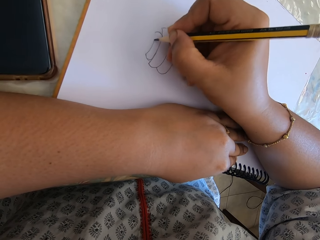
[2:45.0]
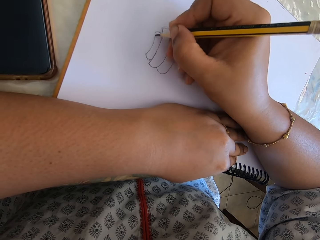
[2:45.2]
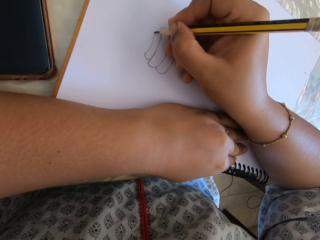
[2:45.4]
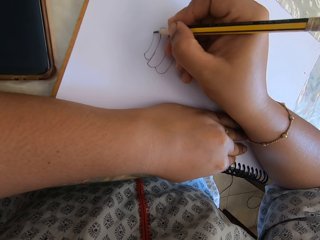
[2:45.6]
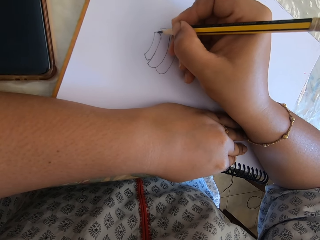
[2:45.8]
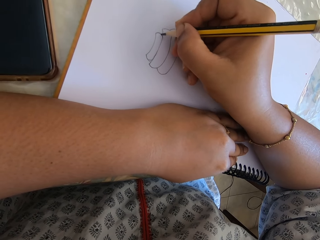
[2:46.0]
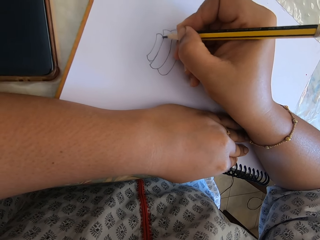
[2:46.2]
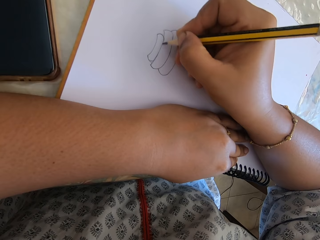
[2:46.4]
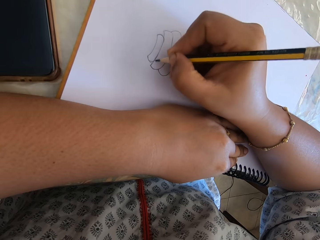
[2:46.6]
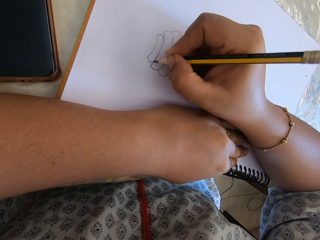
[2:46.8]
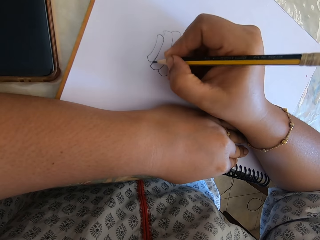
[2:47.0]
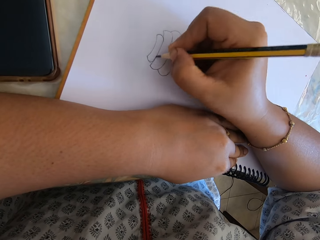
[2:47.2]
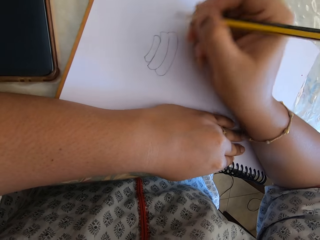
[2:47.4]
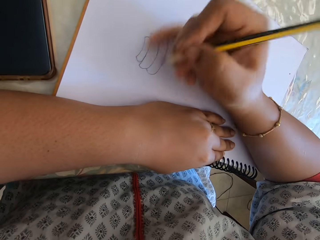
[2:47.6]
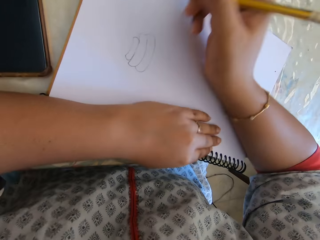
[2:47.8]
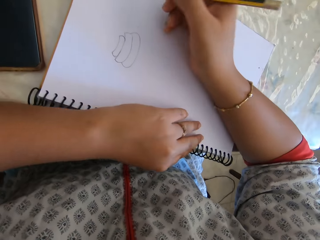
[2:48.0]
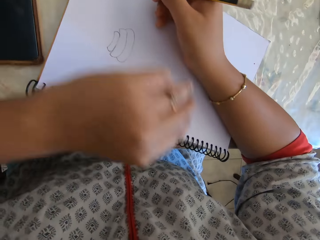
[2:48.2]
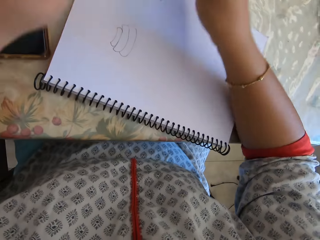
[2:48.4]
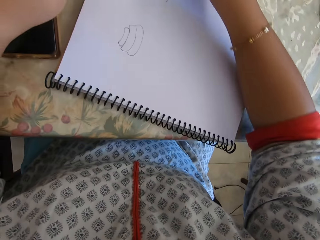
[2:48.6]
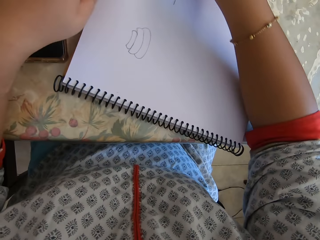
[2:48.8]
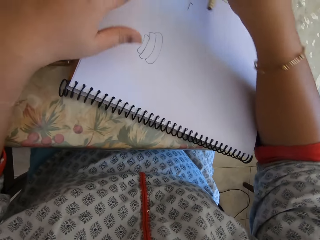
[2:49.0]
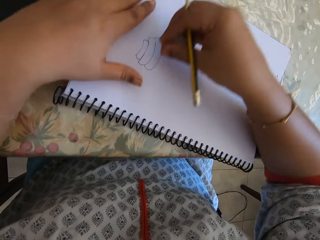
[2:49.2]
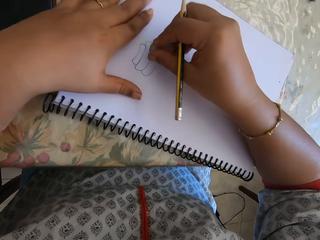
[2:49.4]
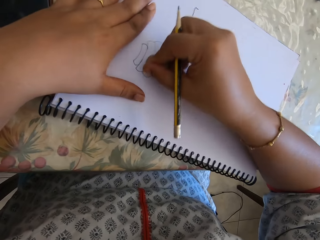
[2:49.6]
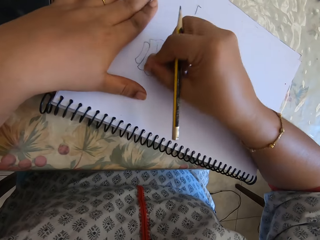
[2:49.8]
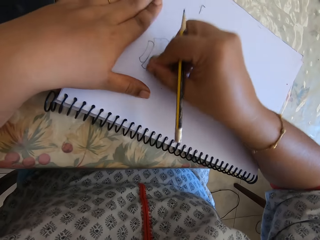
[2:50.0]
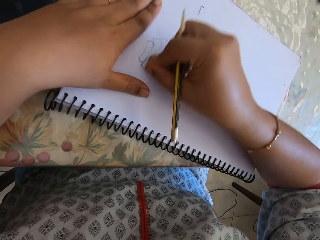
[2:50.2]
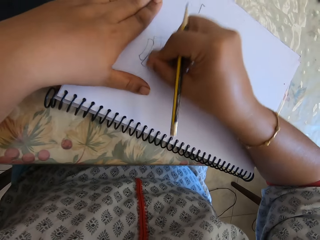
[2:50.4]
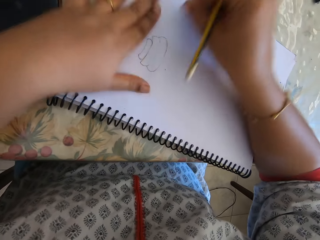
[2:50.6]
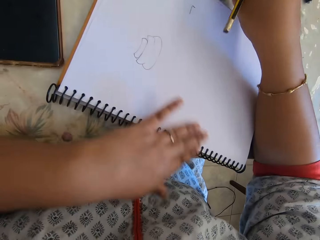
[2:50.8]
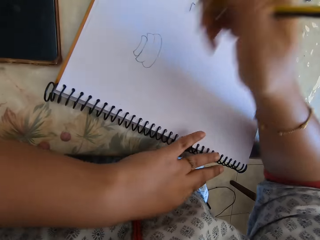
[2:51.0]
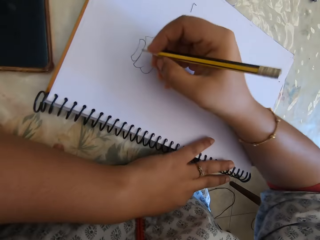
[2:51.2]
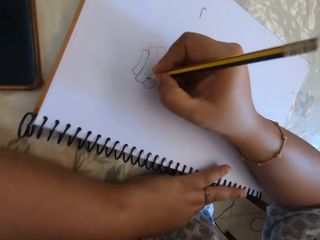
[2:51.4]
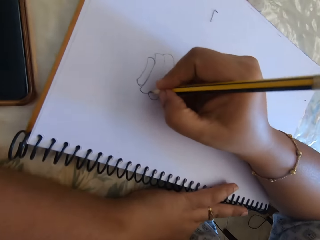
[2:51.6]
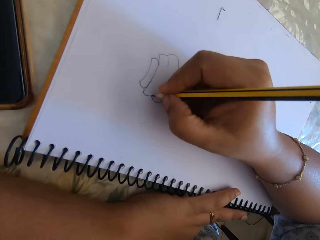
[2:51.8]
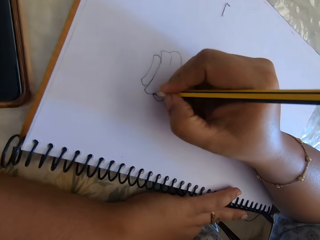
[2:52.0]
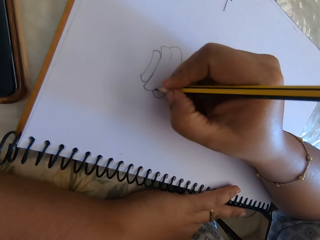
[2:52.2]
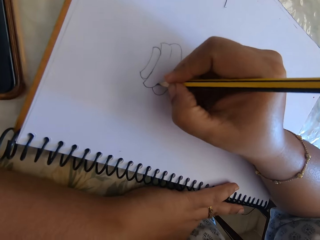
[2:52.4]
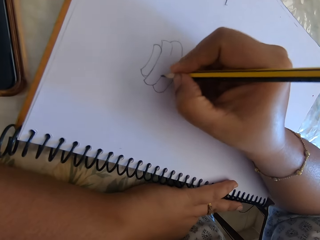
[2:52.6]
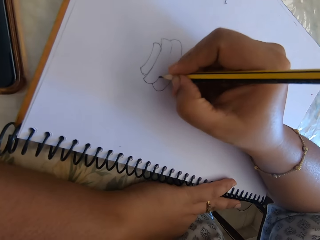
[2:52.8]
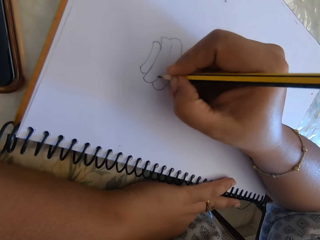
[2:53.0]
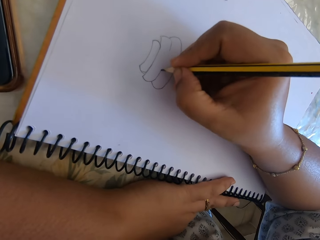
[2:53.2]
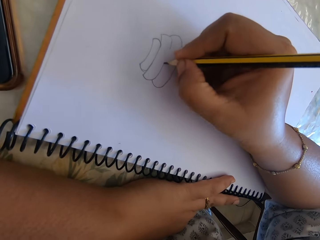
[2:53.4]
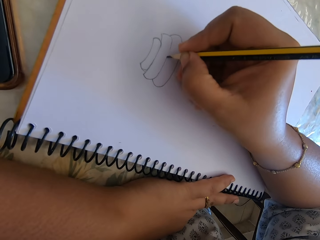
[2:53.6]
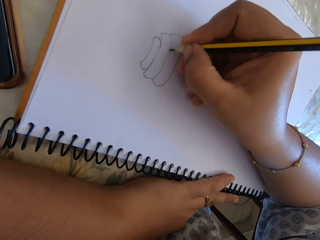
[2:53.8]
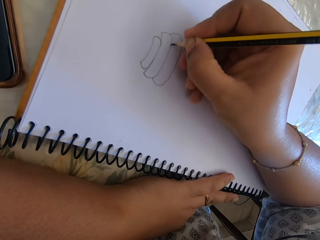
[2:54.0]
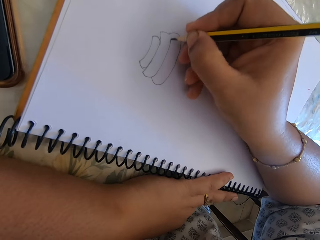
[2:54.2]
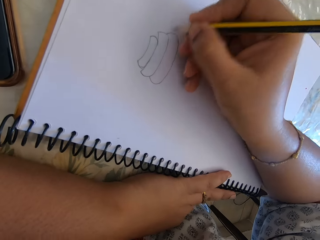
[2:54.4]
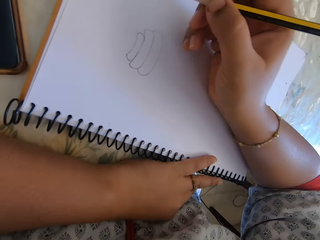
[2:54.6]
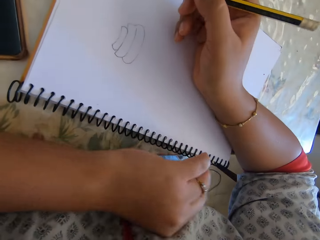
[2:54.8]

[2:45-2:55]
The camera wearer picks up a rubber. They rub on a book. They put the rubber away. They draw on the book.

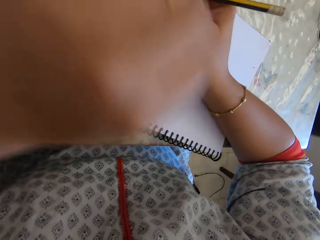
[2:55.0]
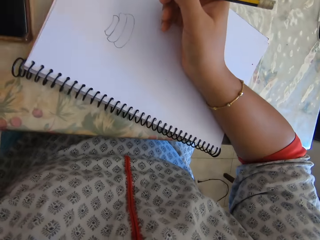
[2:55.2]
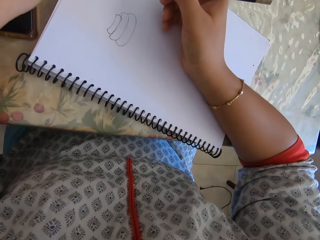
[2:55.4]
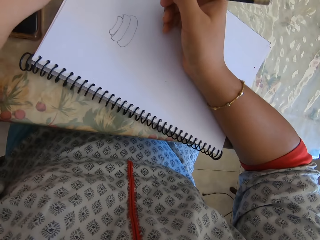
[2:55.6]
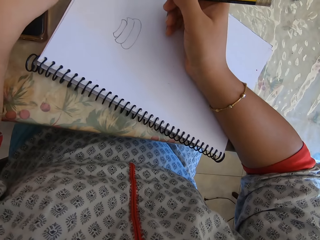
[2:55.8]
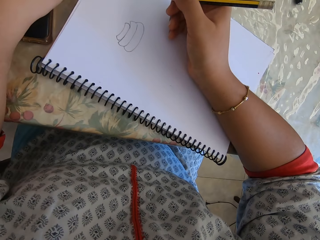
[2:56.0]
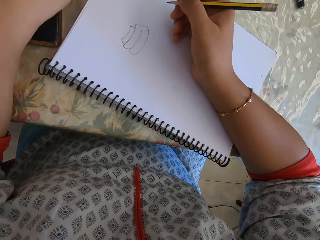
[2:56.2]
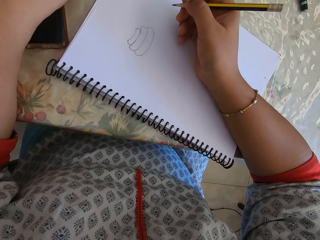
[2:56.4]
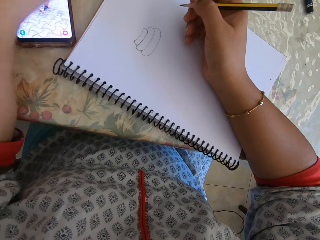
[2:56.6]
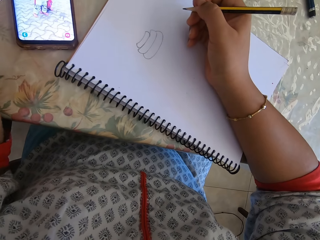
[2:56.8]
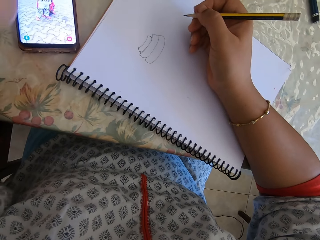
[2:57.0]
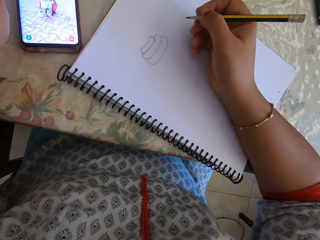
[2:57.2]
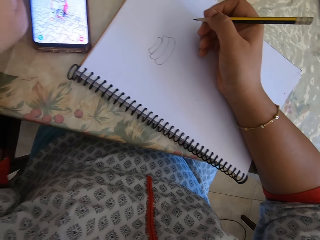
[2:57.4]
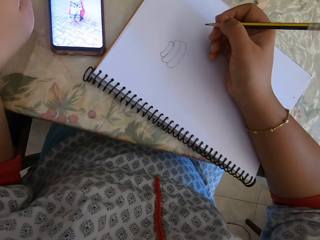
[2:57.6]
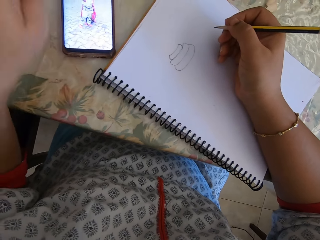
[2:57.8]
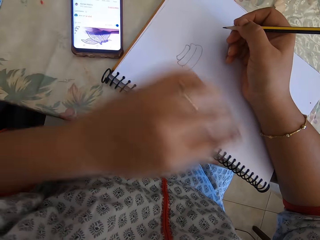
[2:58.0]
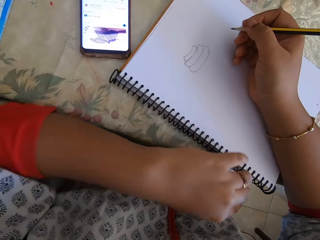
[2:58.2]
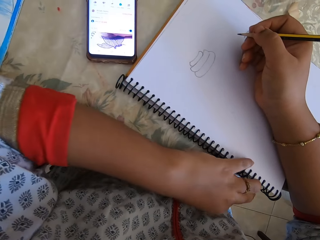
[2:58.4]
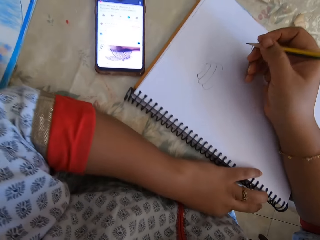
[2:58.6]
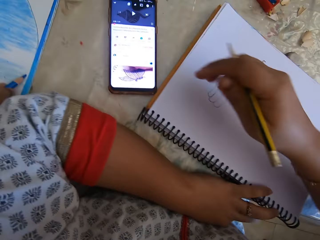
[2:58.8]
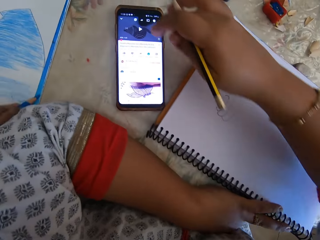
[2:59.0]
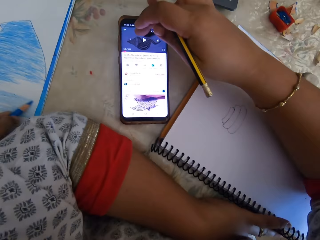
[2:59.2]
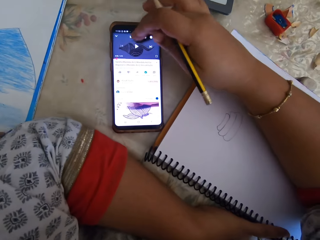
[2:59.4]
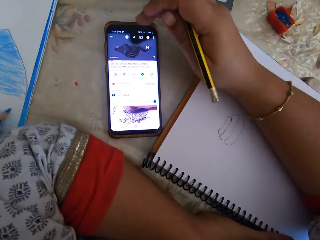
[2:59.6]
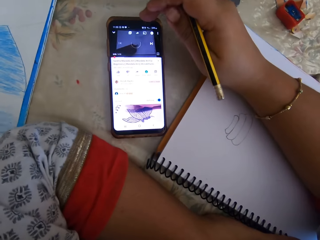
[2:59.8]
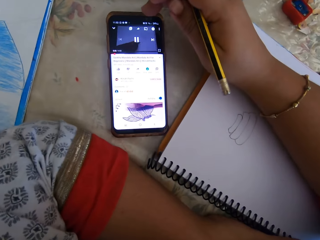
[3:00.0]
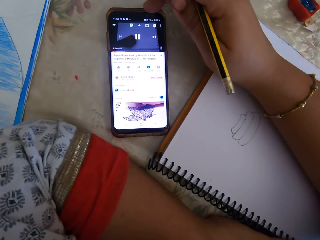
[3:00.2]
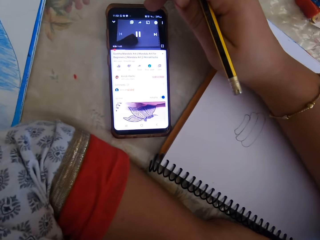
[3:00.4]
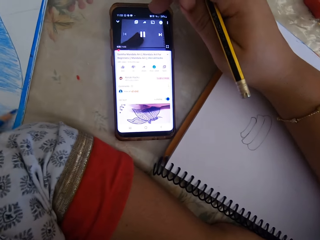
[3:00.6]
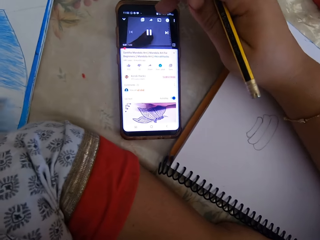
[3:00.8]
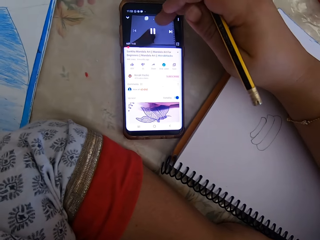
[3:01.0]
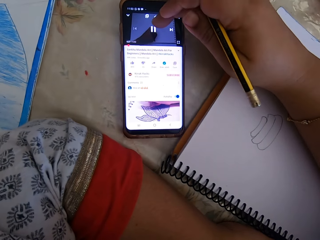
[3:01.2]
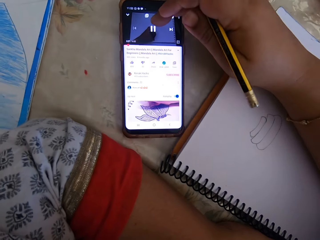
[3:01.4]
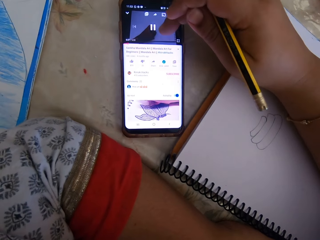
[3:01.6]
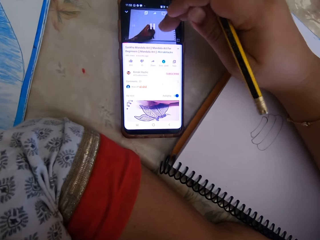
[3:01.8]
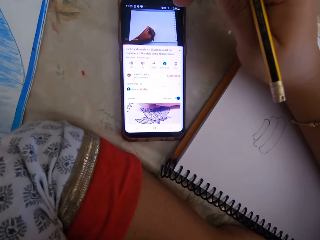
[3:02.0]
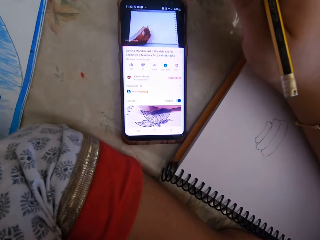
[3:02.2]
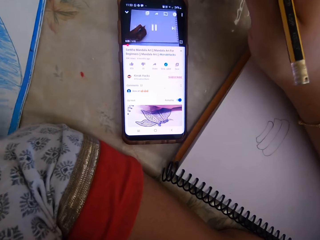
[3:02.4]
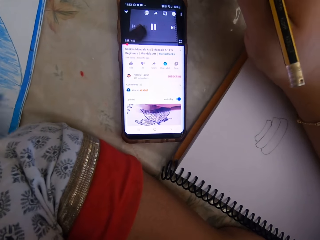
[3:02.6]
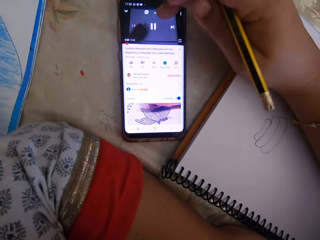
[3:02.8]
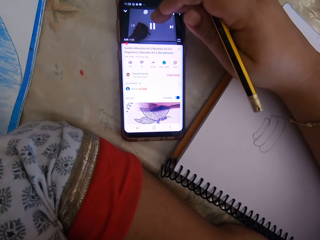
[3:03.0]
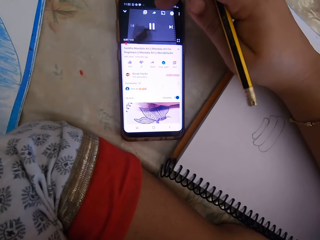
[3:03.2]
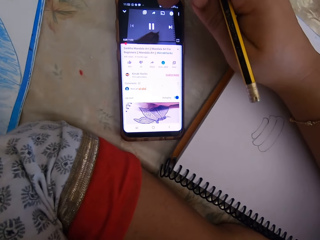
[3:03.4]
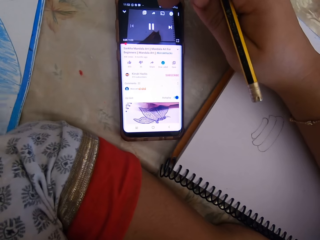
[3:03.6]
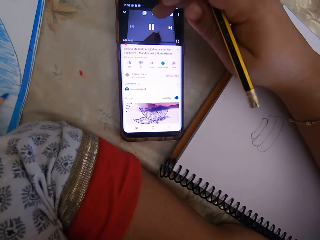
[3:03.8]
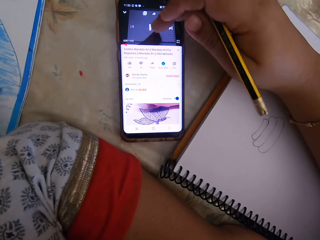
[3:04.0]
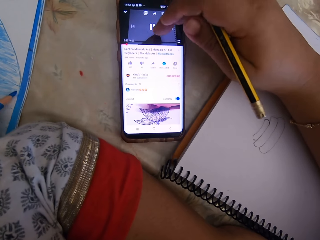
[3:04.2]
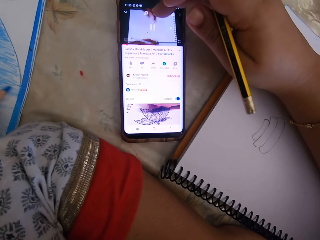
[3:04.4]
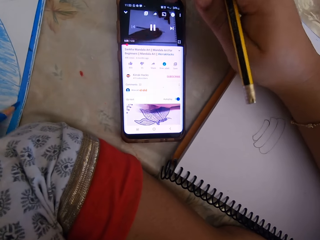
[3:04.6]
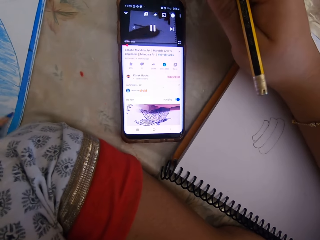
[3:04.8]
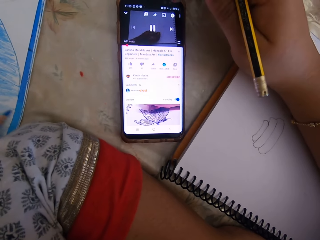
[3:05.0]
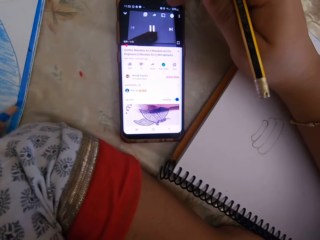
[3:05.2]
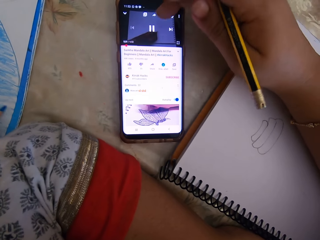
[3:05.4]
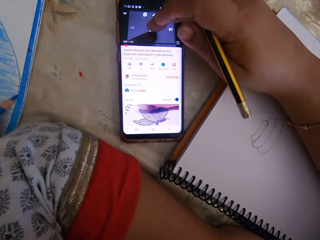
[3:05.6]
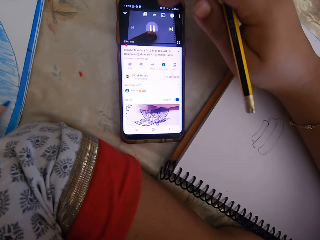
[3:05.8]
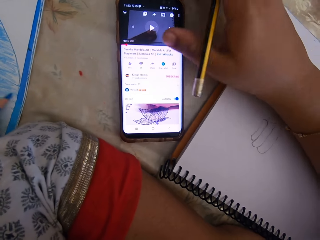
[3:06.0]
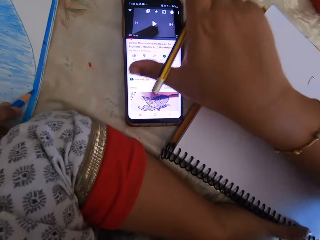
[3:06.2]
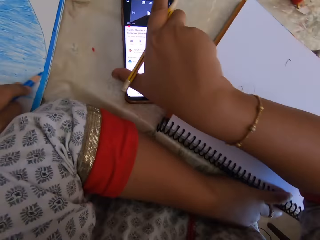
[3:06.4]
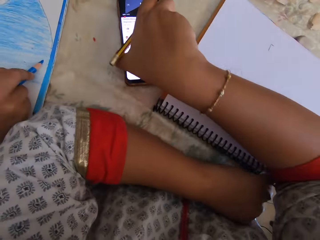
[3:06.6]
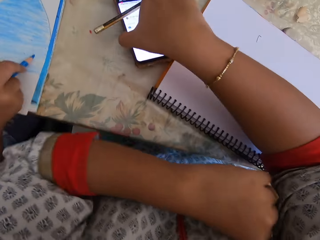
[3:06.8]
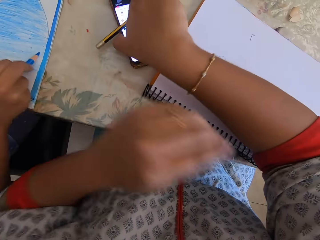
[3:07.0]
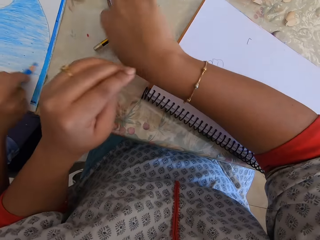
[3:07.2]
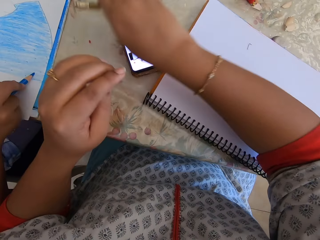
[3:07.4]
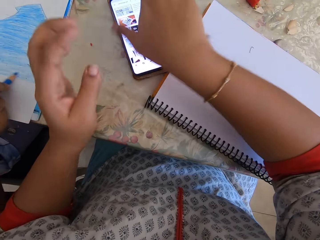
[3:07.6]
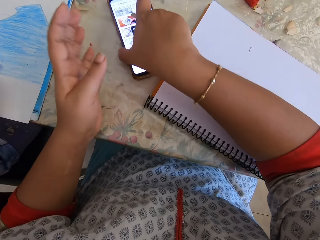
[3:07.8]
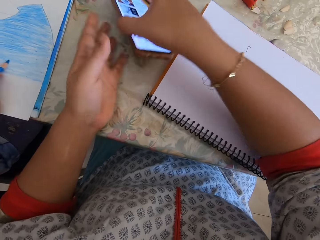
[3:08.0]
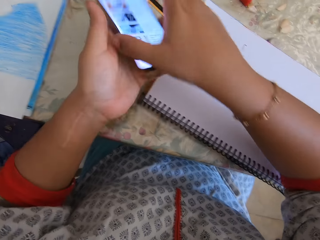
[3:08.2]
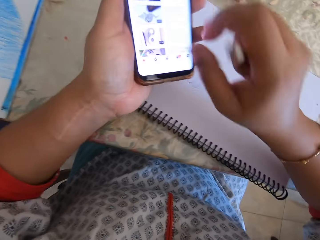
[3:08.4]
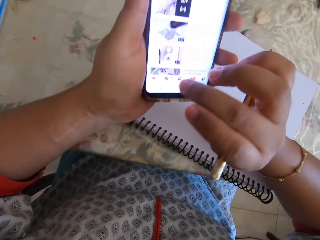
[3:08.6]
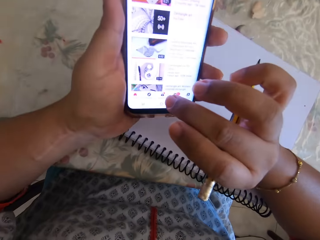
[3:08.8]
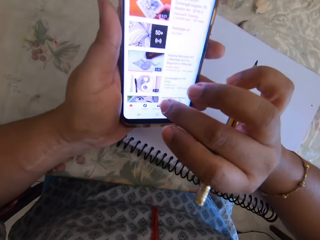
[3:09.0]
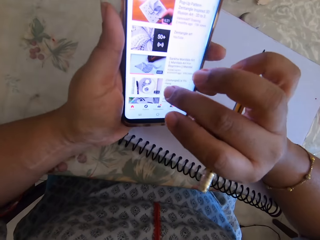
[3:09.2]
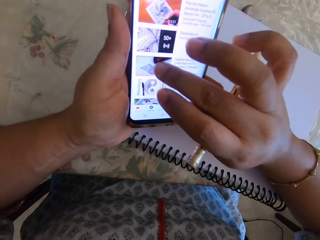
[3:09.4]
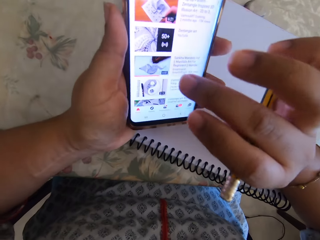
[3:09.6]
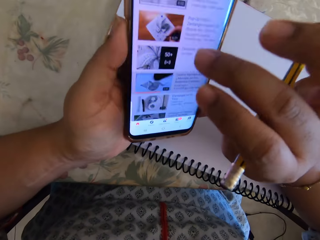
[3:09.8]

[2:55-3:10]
The camera wearer presses the phone. They use the phone. They touch the phone. They pick up the phone. They use the phone.
